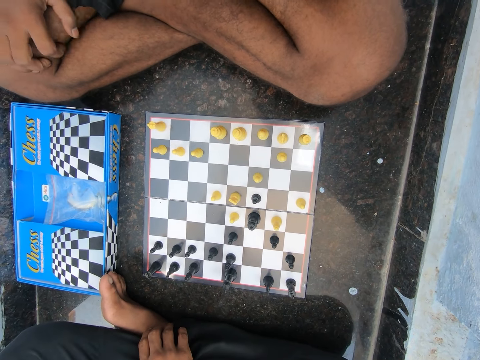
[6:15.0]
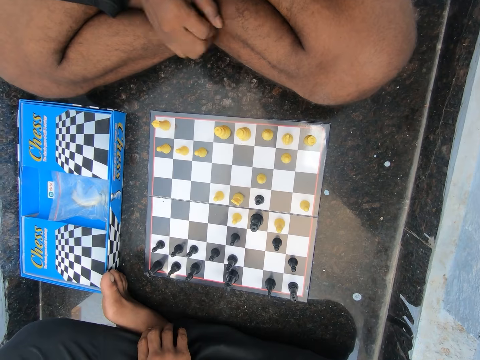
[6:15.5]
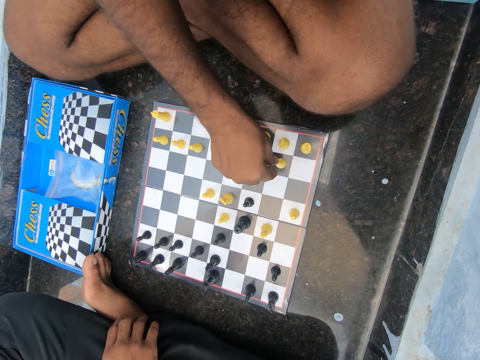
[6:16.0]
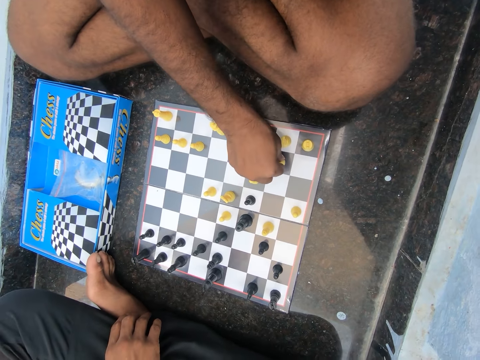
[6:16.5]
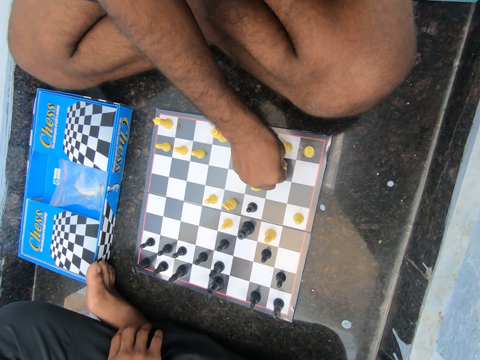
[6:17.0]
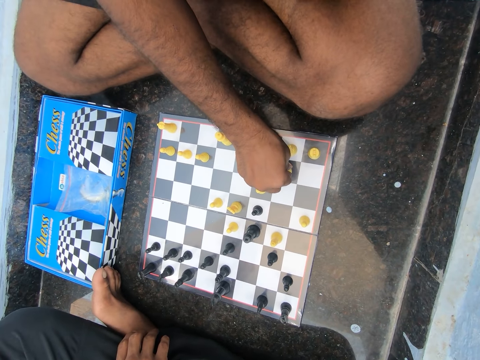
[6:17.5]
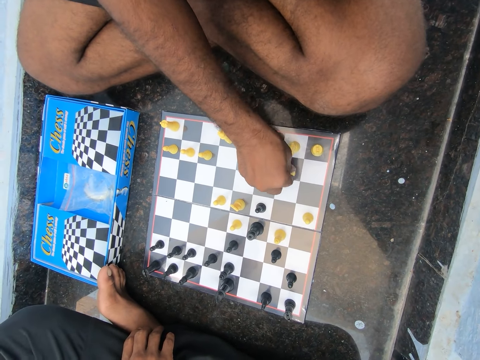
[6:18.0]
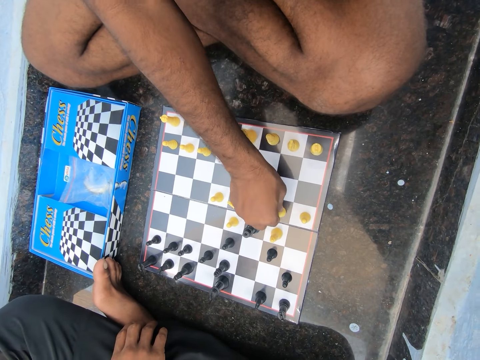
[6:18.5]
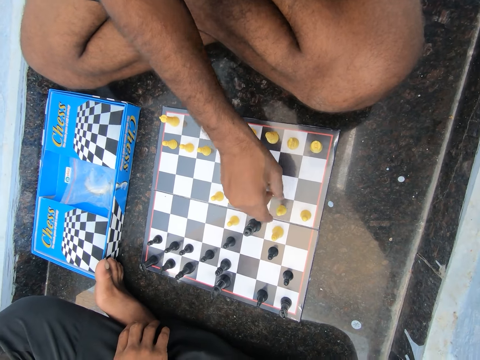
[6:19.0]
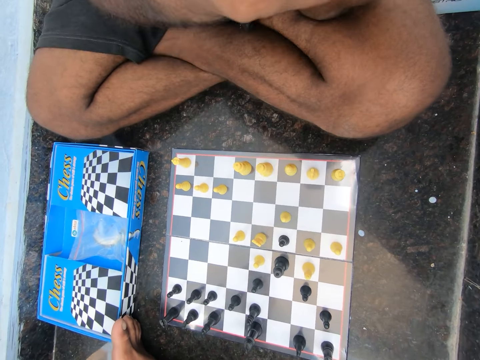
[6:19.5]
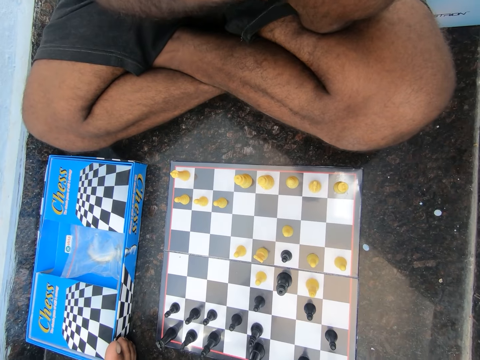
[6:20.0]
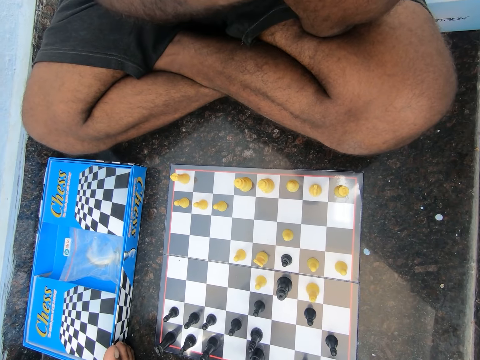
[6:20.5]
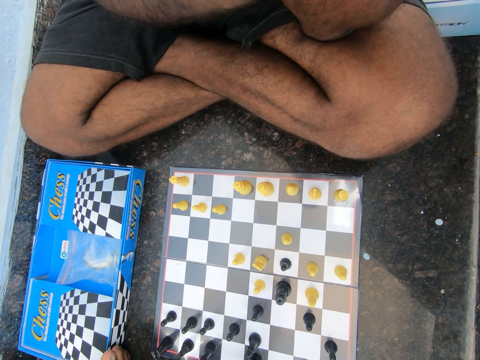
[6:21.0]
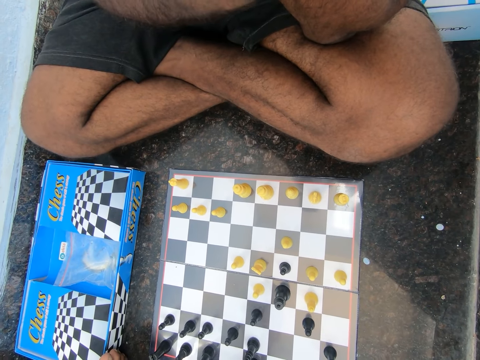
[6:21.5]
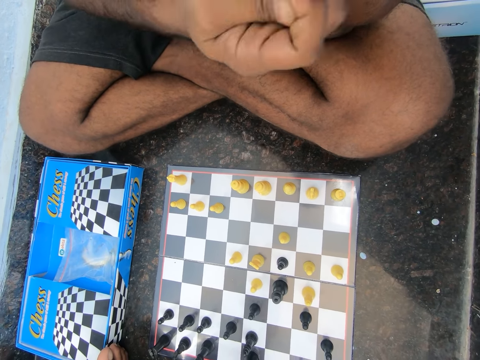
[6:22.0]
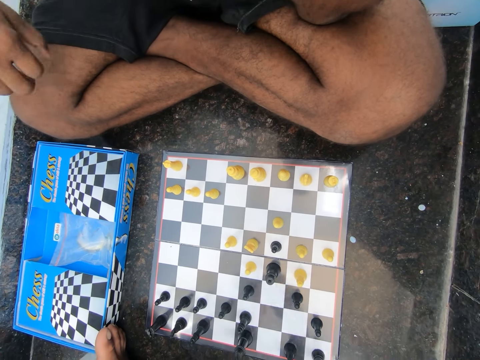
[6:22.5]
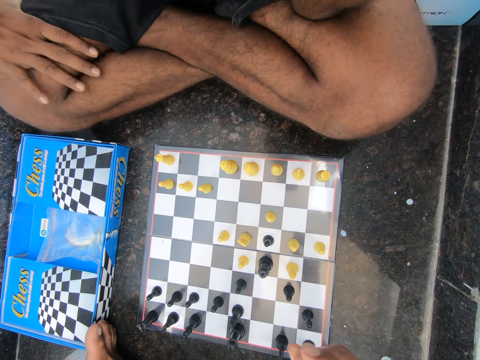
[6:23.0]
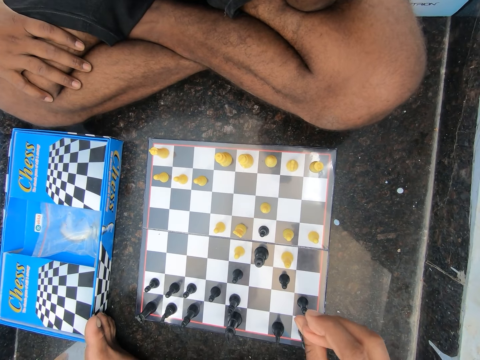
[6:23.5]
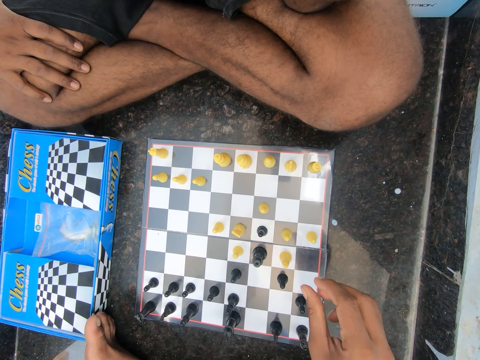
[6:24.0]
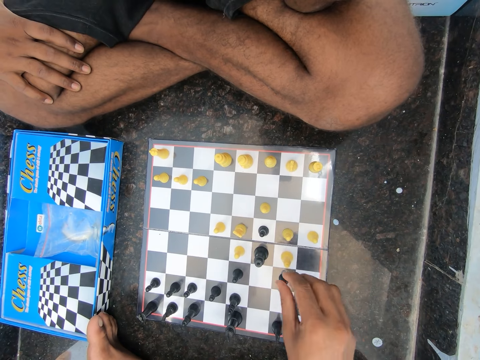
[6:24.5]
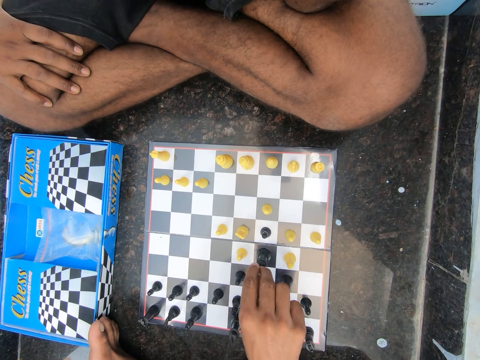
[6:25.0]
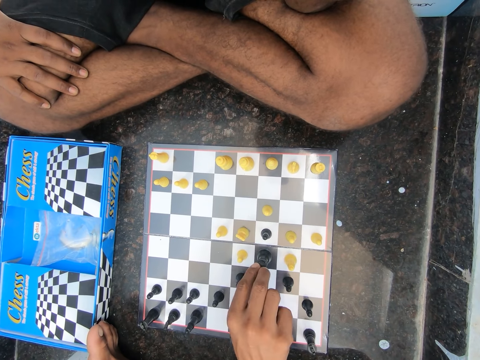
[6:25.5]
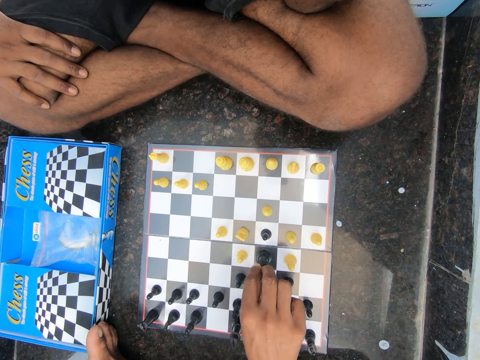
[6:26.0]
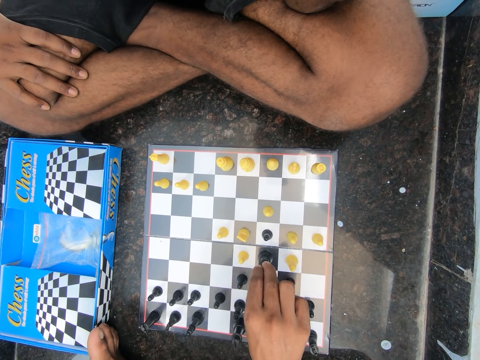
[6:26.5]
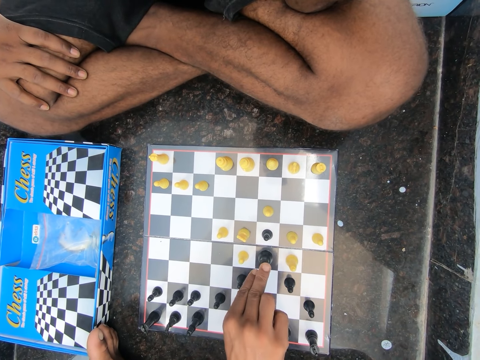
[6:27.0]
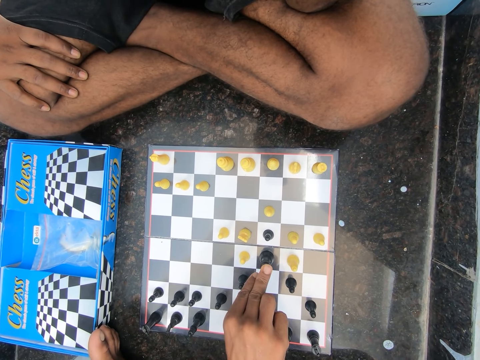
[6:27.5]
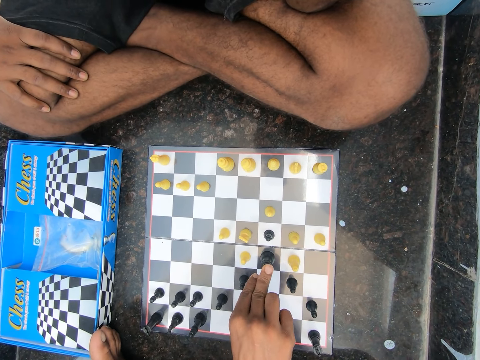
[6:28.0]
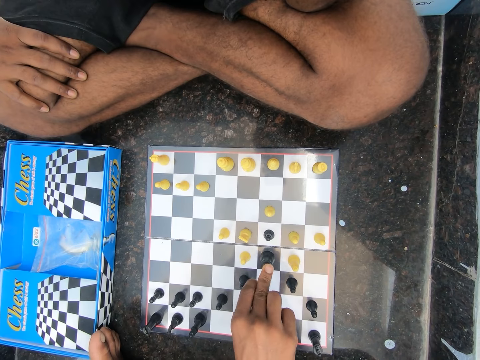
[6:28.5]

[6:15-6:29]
The camera wearer holds the chess piece. The man plays chess on the floor in the room. The camera wearer moves the chess piece. The man touches his face and places his right hand on his lap. The camera wearer plays chess with the man on the floor in the room. The man holds the chess piece.

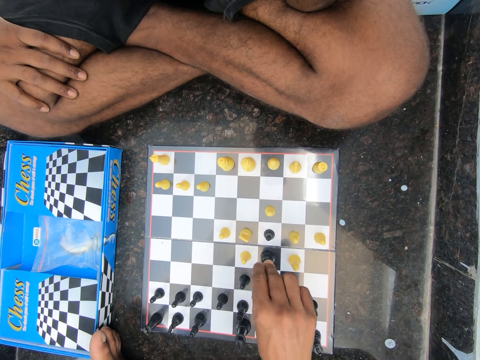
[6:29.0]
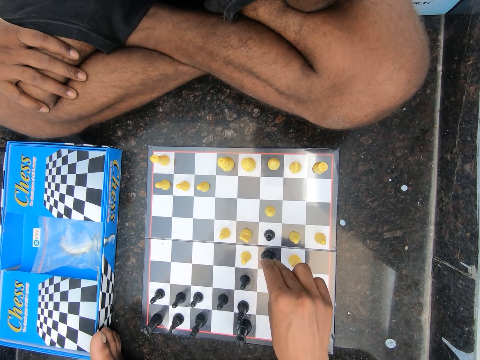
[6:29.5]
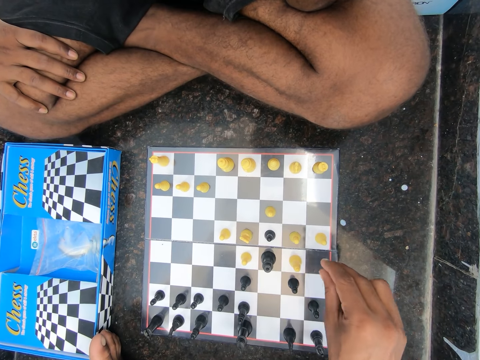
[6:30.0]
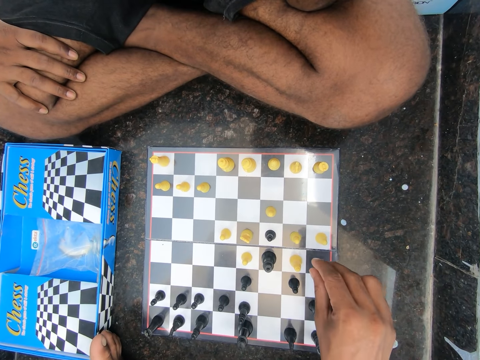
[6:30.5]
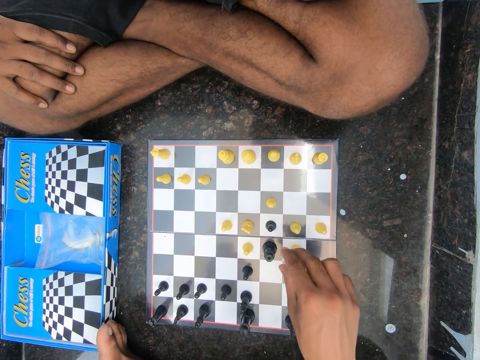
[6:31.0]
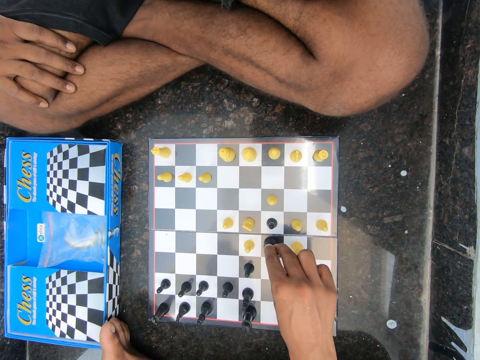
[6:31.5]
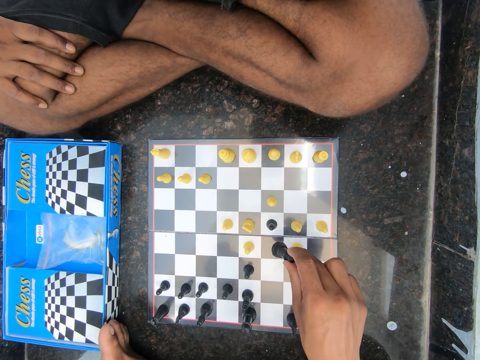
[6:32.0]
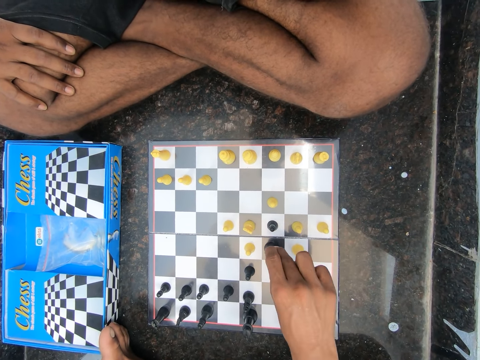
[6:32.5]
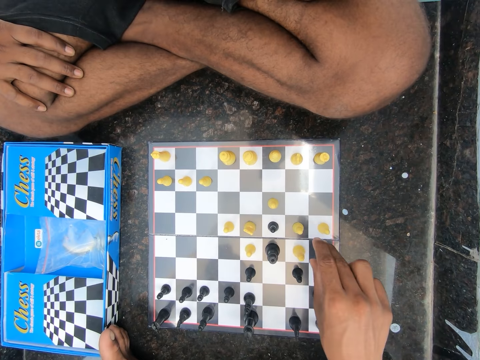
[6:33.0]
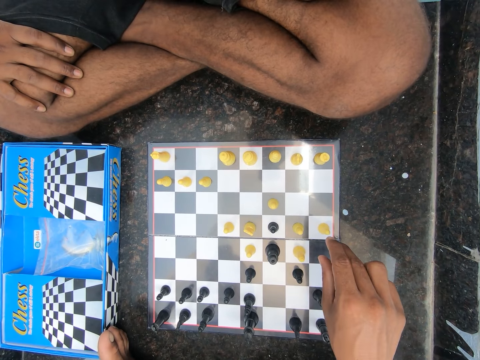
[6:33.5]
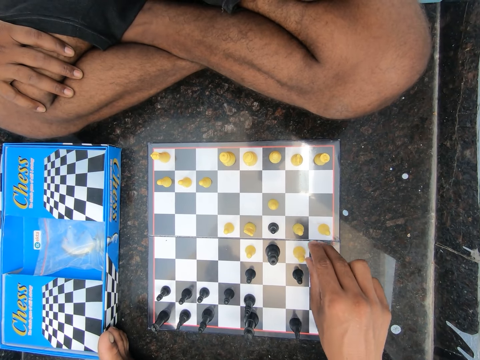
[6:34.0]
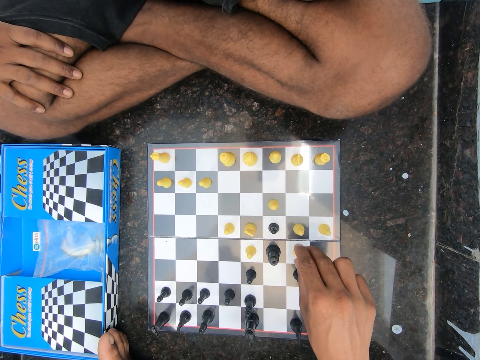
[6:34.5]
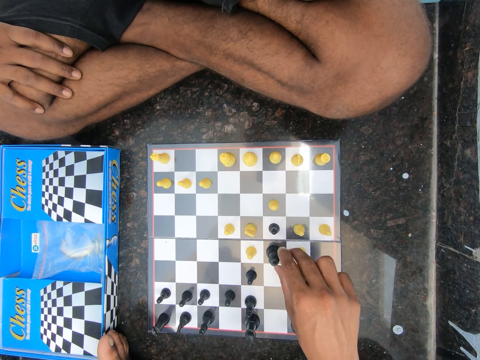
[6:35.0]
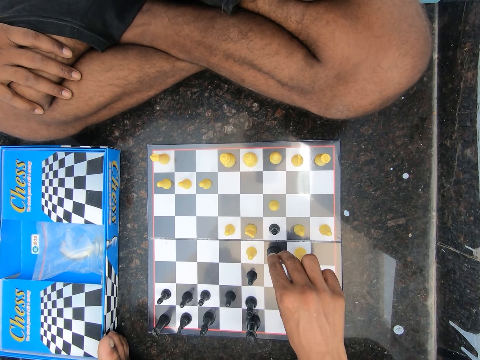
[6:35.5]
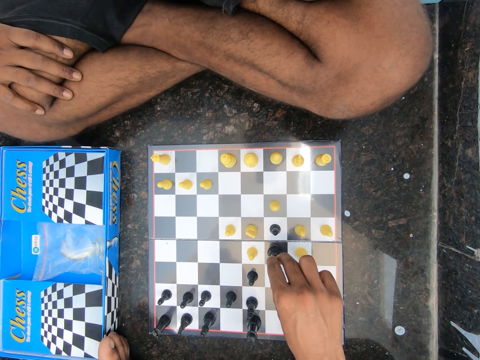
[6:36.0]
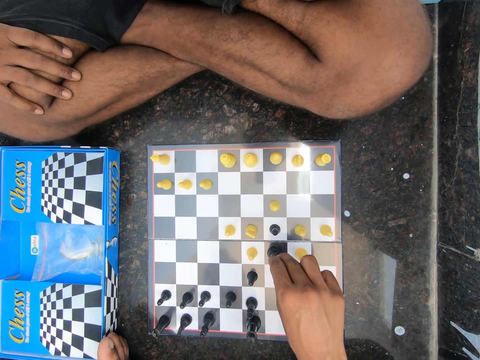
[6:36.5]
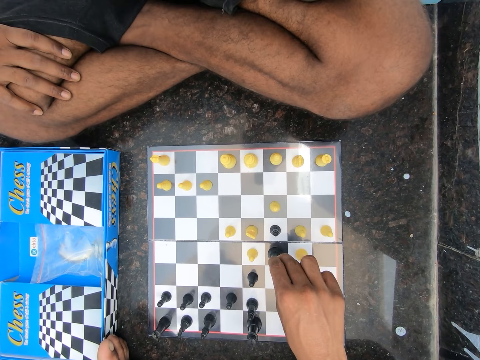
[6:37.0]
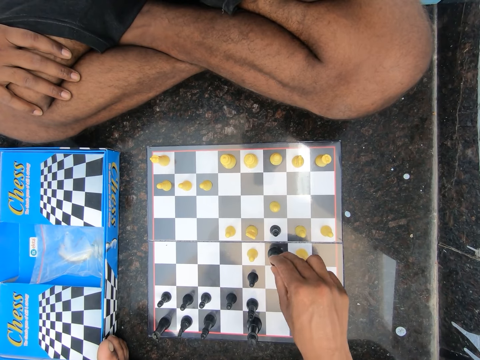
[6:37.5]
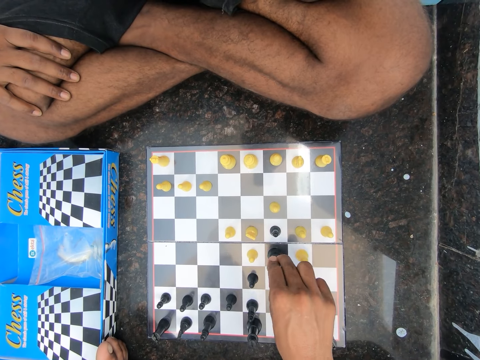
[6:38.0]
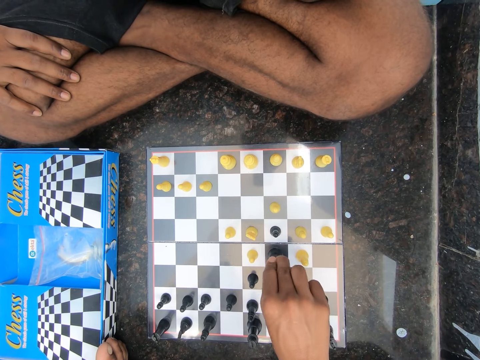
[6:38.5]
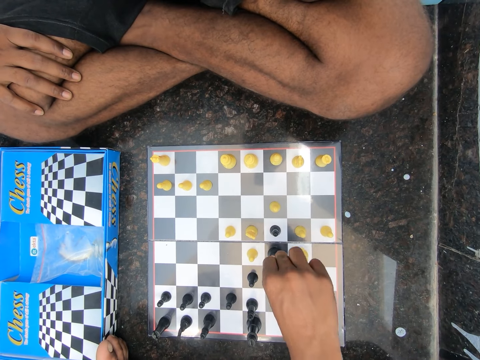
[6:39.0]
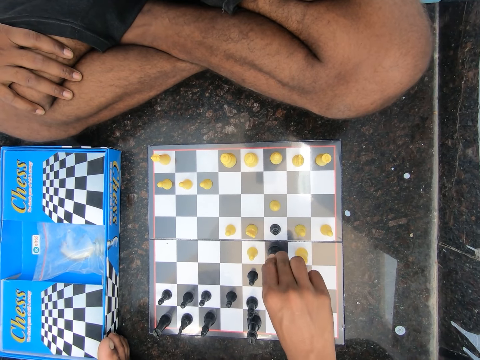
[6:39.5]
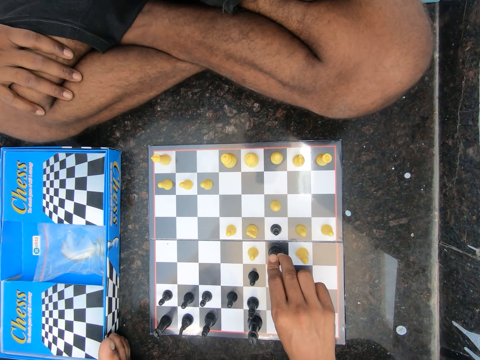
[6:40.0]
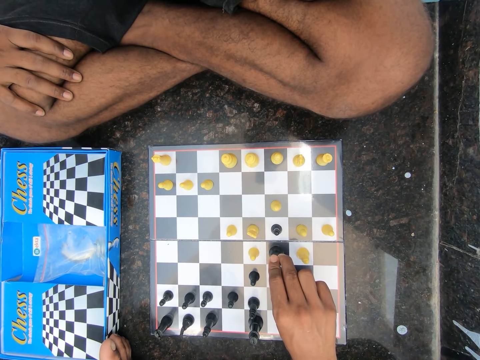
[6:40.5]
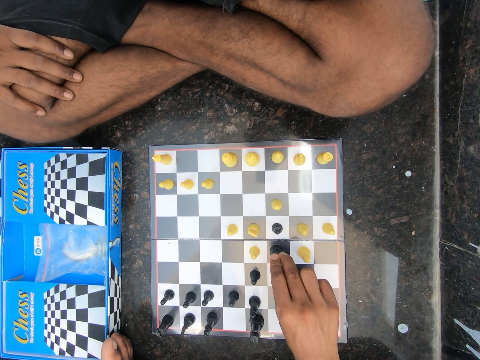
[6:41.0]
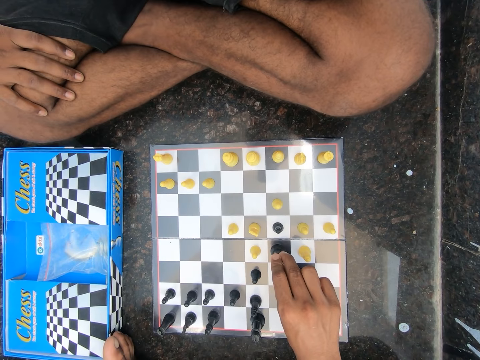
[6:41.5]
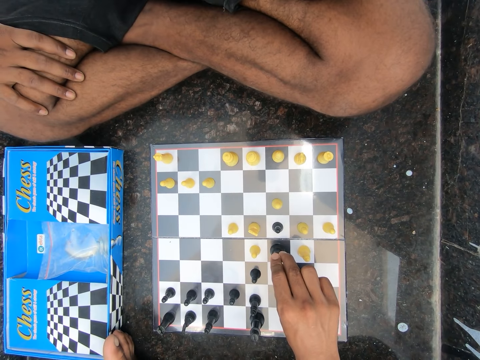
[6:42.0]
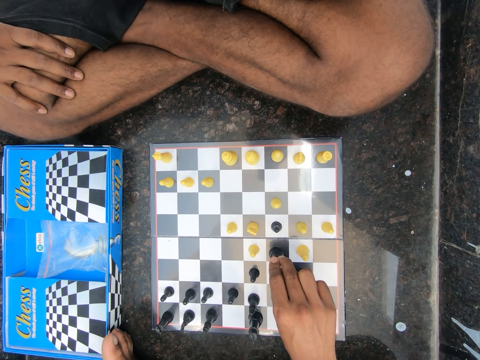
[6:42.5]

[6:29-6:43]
A man drops the chess piece. The man picks up the chess piece. The man returns the chess piece. The man holds the chess piece.
